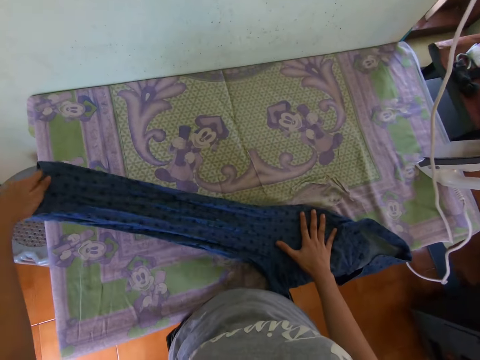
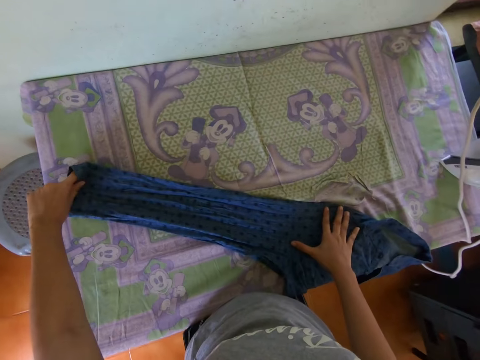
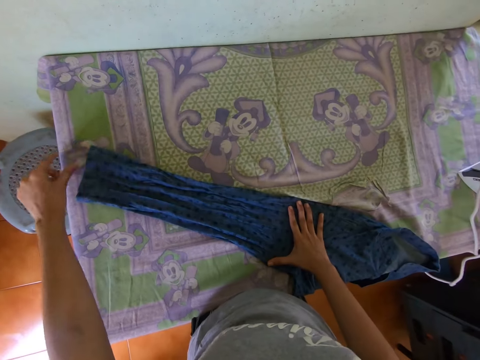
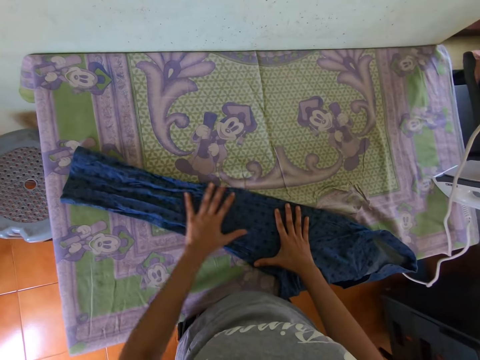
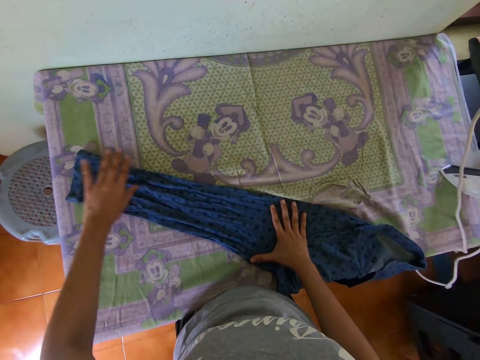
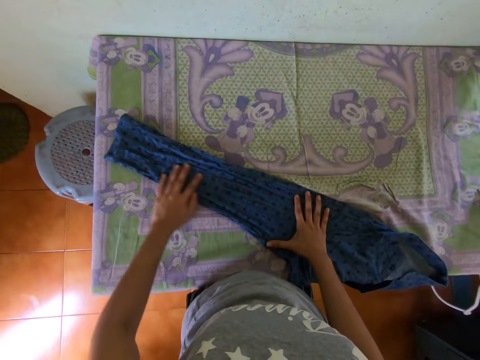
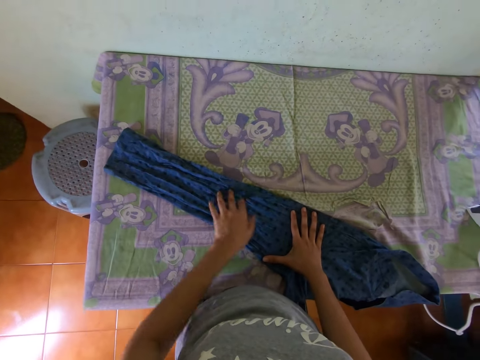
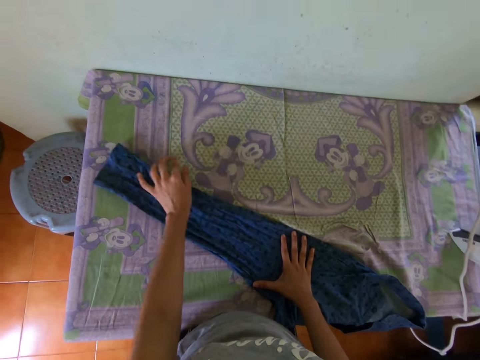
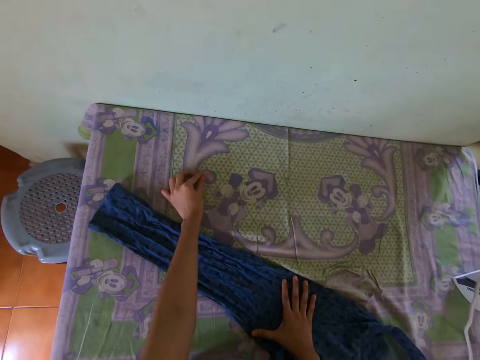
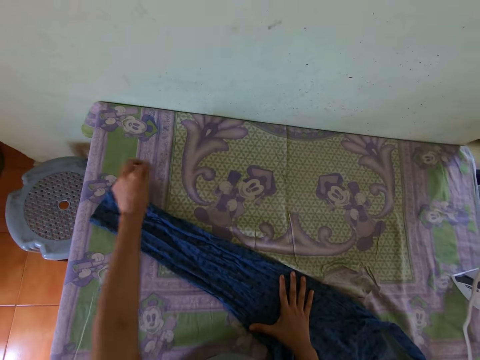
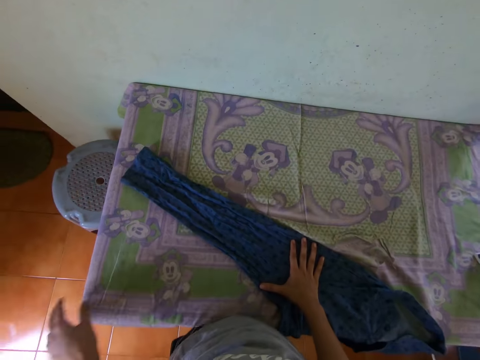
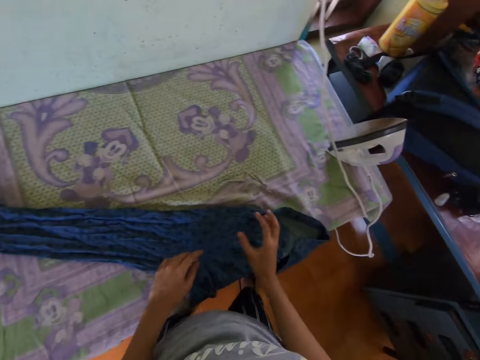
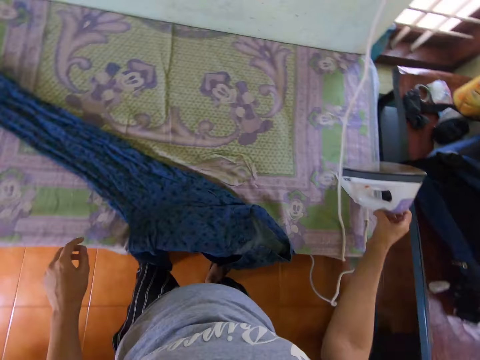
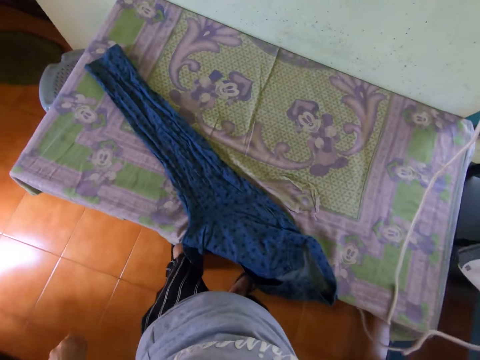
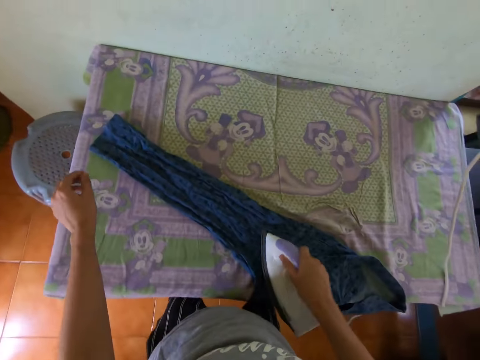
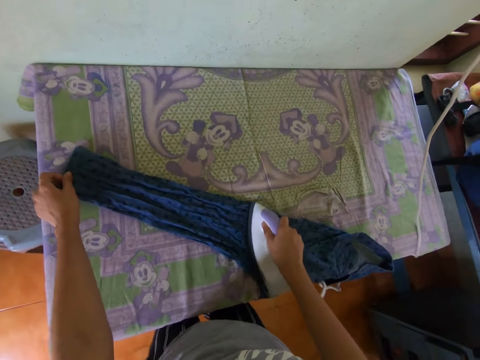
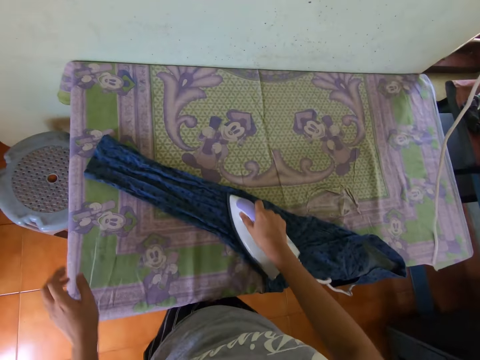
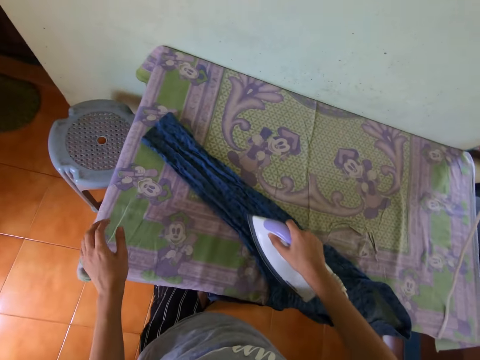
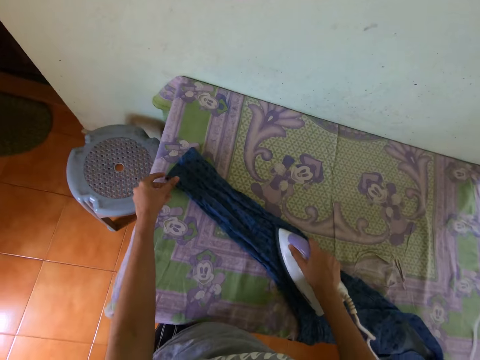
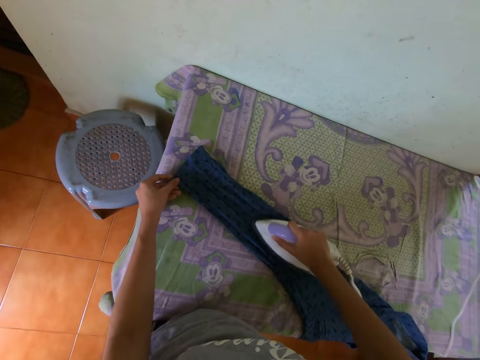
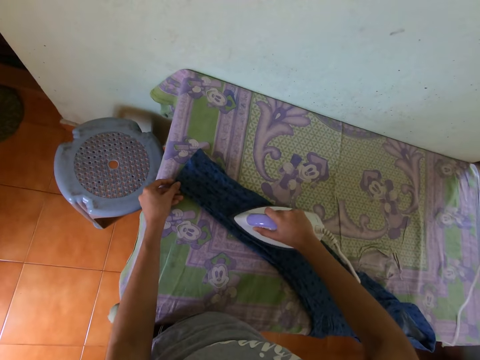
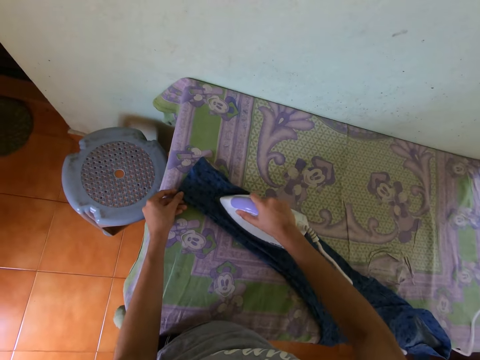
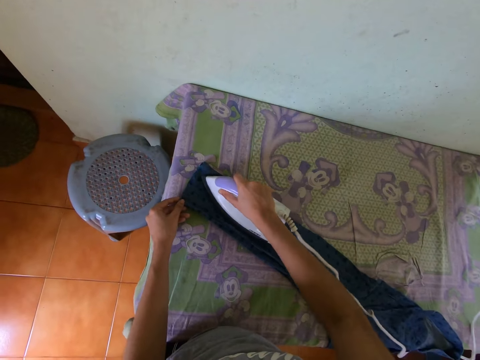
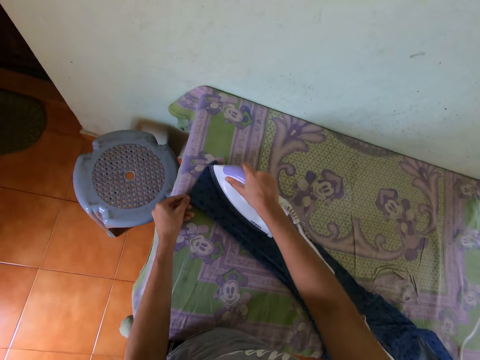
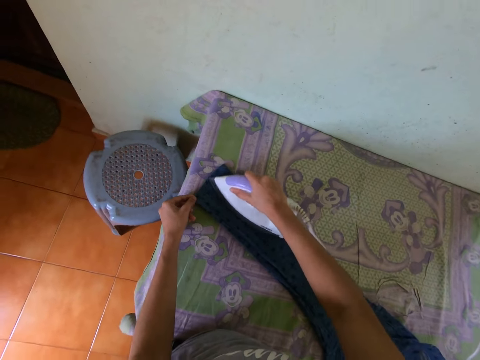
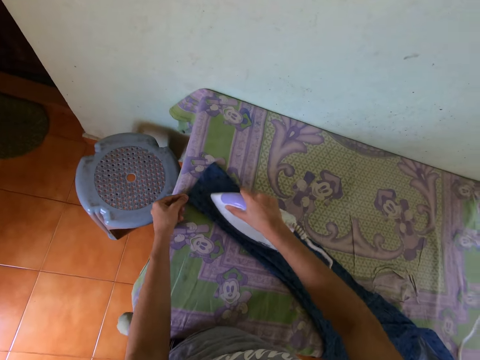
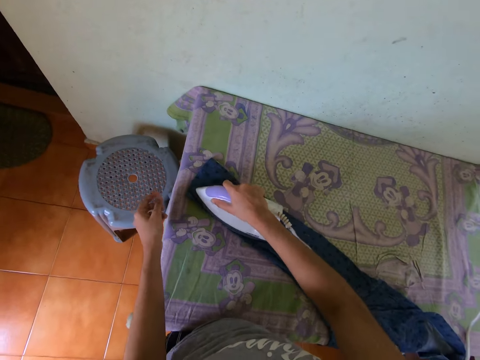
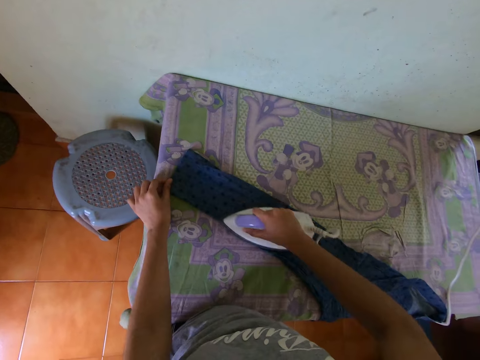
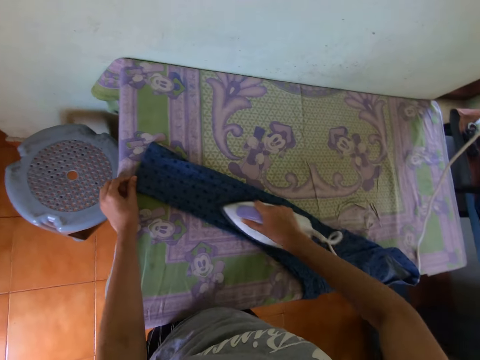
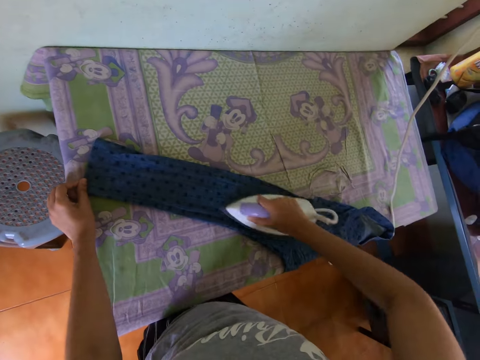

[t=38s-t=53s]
The camera wearer picks up the iron from the table with his right hand. He irons the shirt on the table with the iron in his right hand.

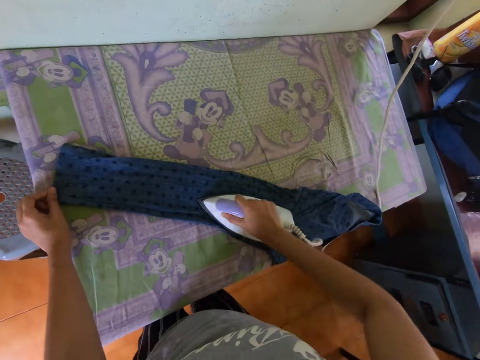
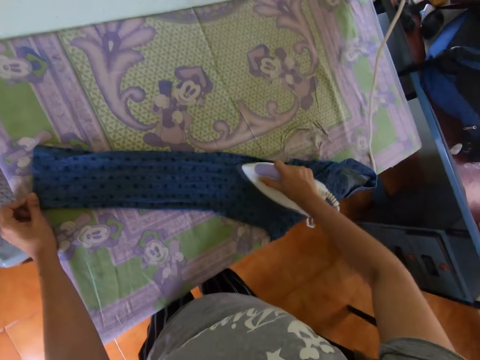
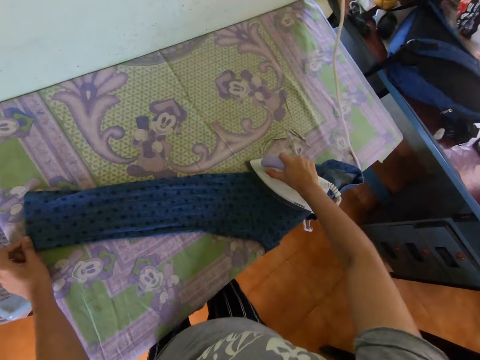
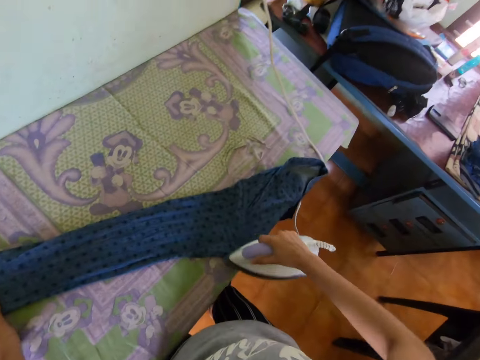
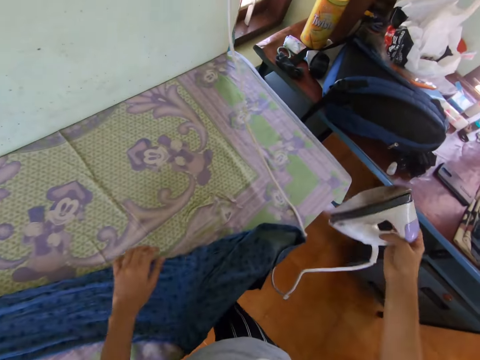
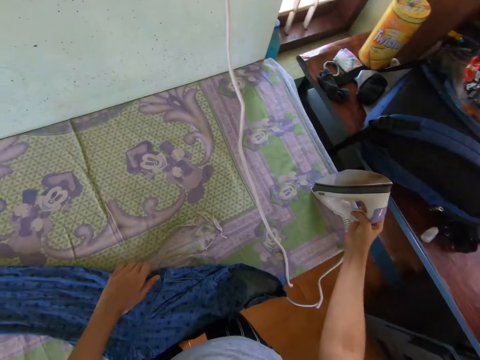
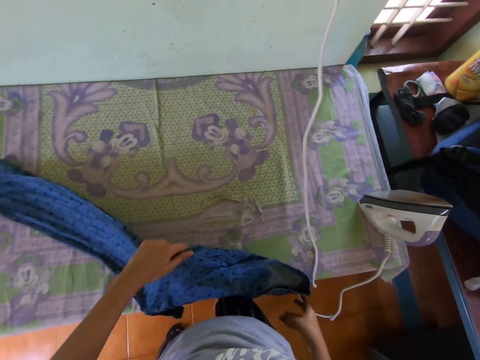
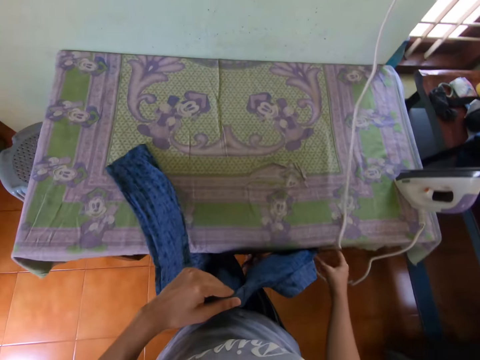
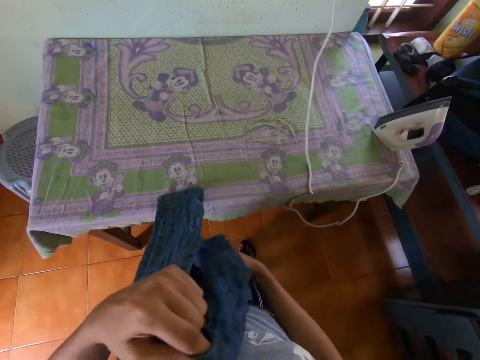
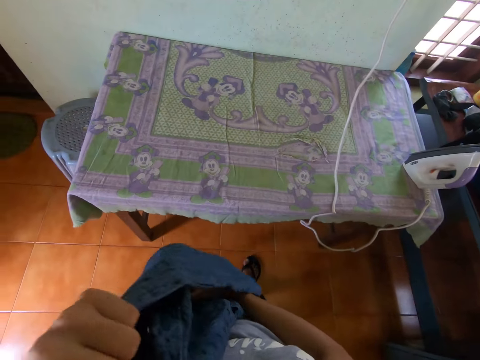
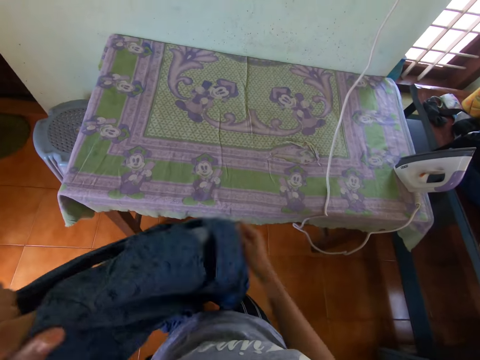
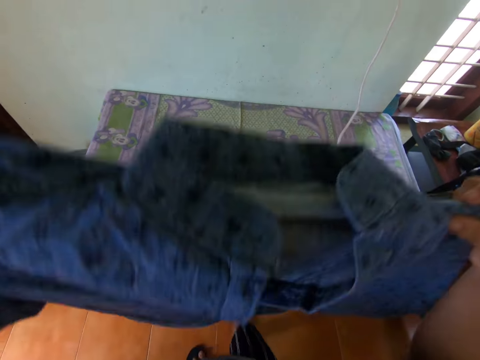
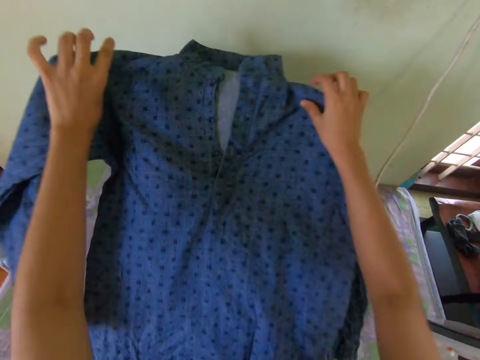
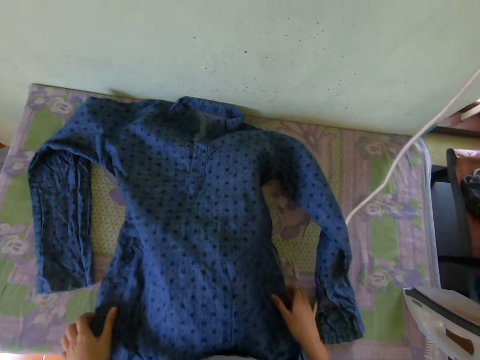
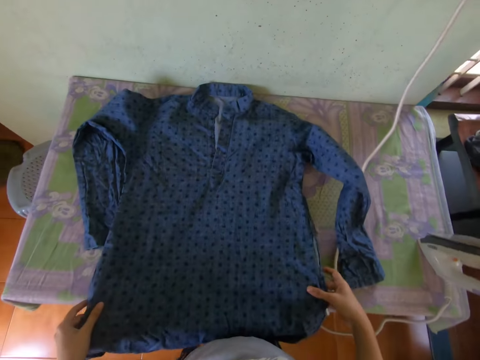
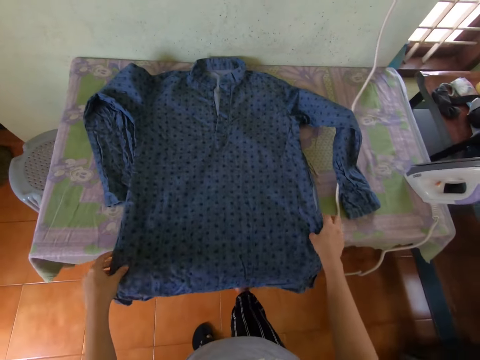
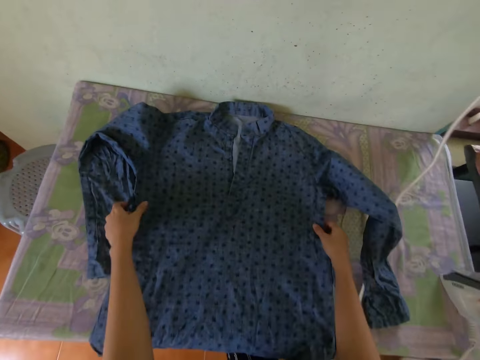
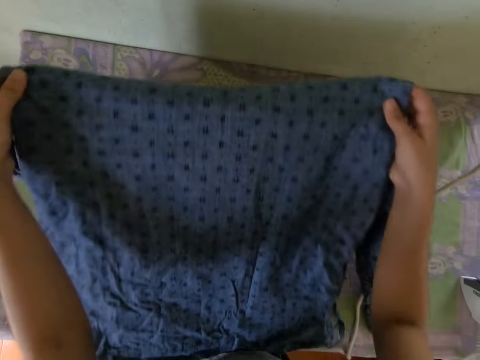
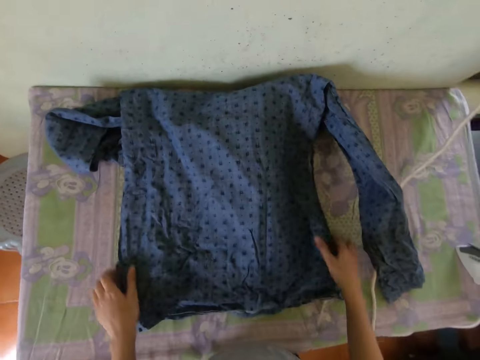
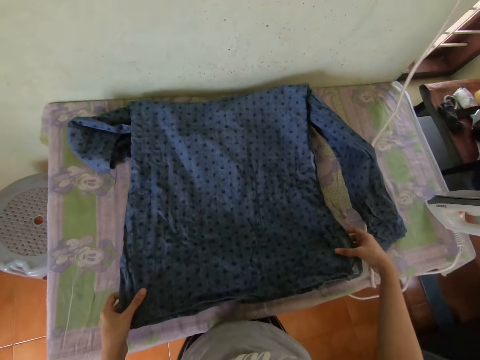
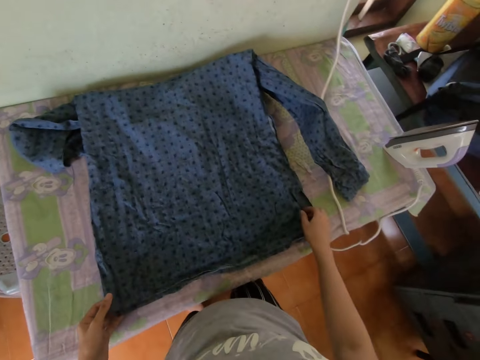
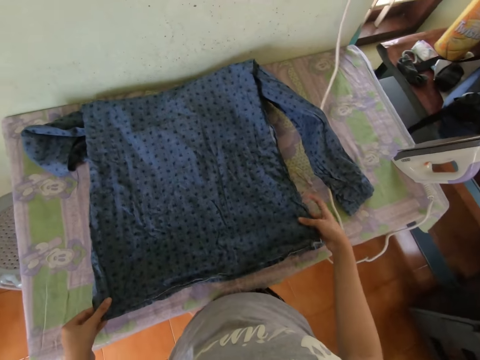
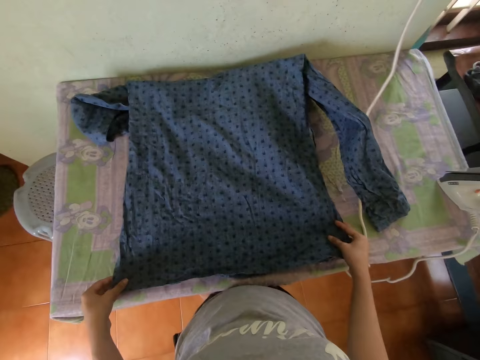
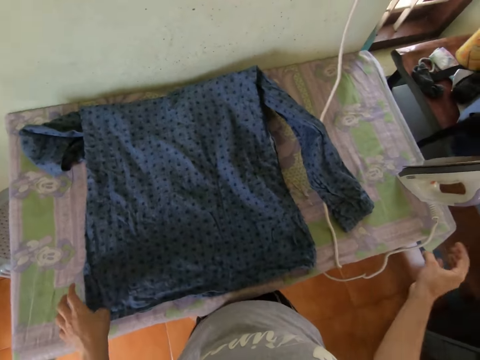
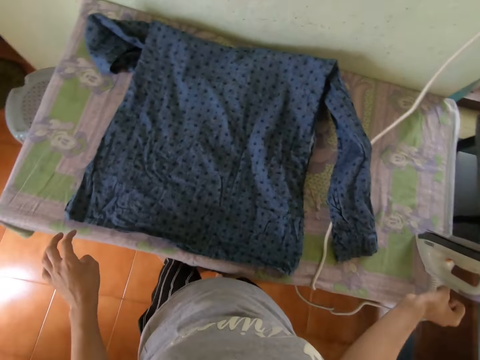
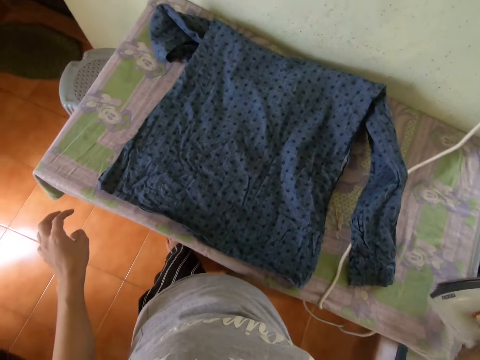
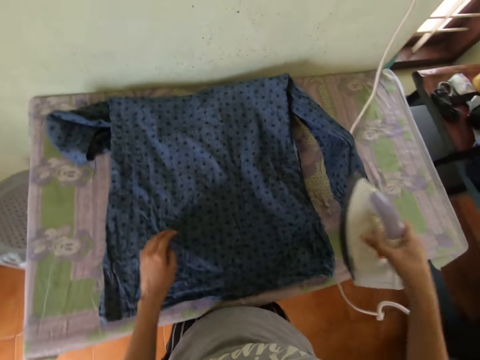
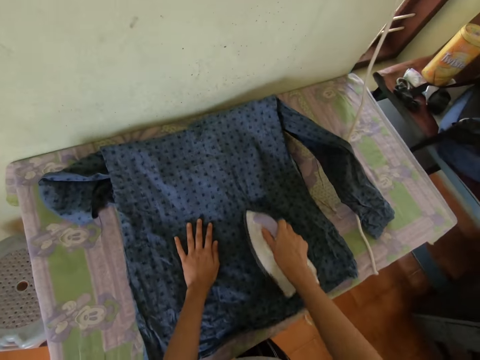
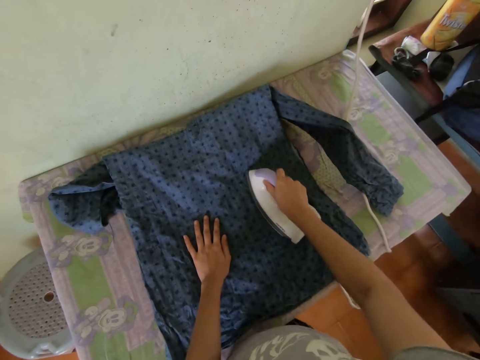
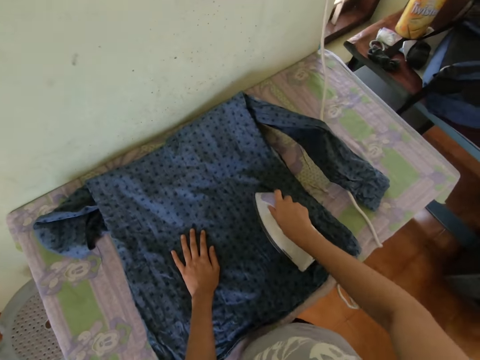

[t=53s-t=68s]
The camera wearer drops the iron on the table with his right hand. He aligns the shirt. He picks up the shirt from the table with both hands. He drops the shirt on the table with both hands. He picks up the shirt from the table with both hands. He drops the shirt on the table with both hands. He moves the shirt on the table with both hands. He picks up the iron from the table with his right hand. He places his left hand on the shirt on the table. He irons the shirt on the table with the iron in his right hand.
